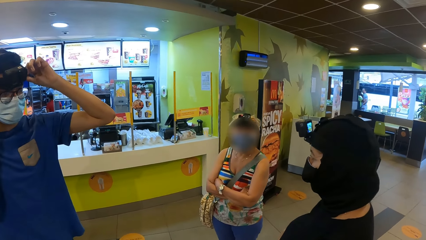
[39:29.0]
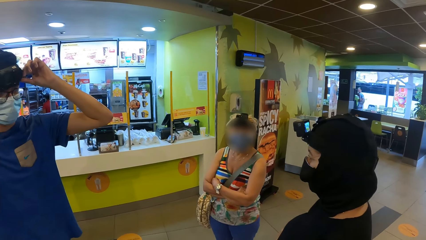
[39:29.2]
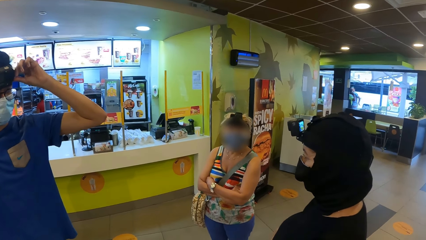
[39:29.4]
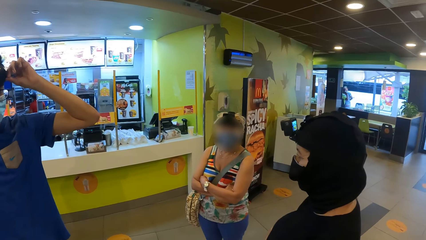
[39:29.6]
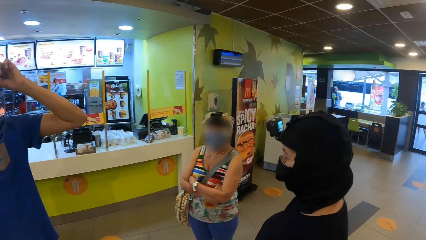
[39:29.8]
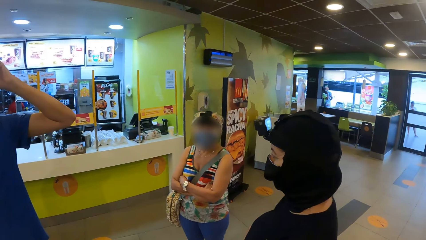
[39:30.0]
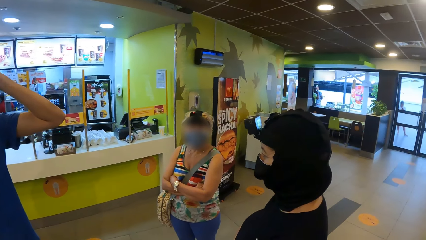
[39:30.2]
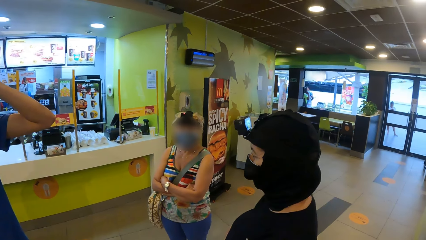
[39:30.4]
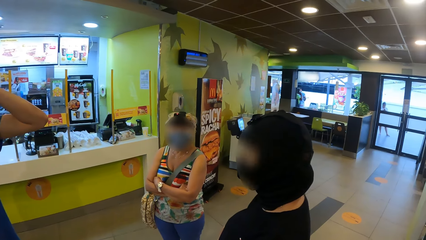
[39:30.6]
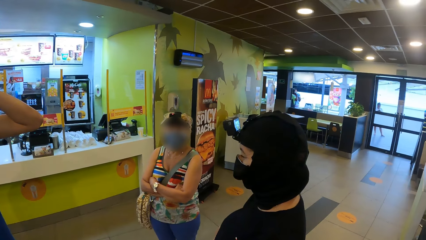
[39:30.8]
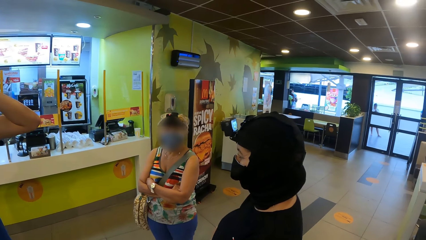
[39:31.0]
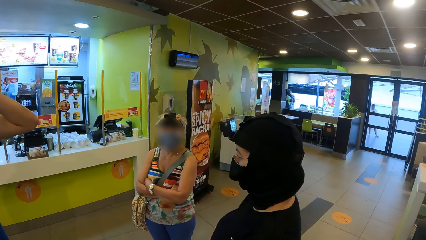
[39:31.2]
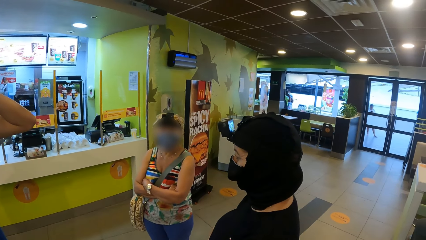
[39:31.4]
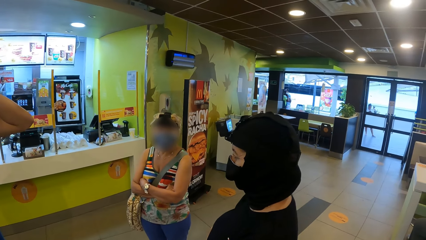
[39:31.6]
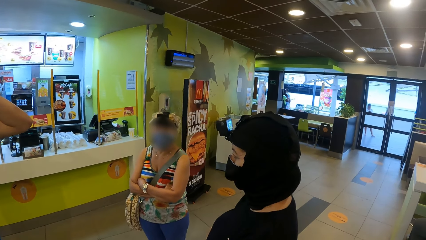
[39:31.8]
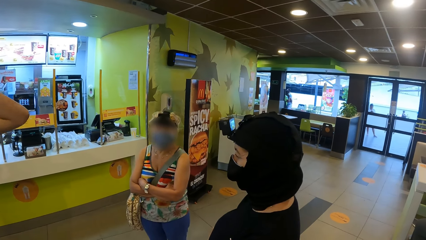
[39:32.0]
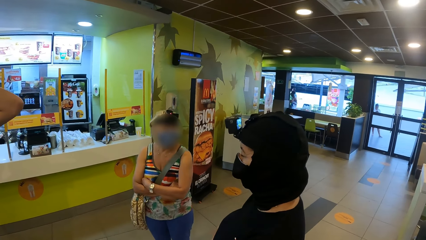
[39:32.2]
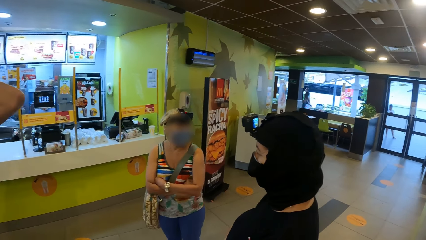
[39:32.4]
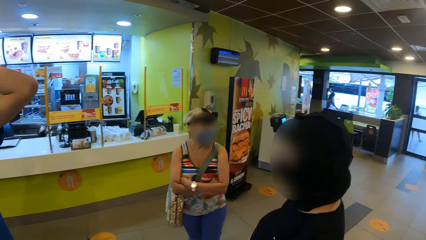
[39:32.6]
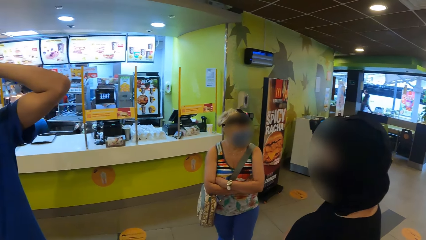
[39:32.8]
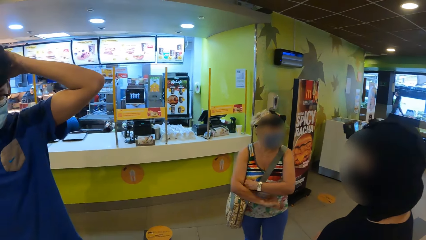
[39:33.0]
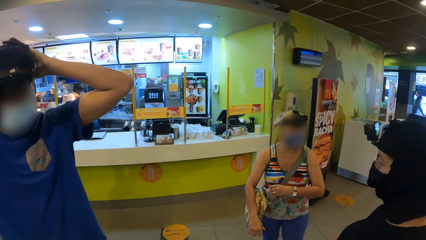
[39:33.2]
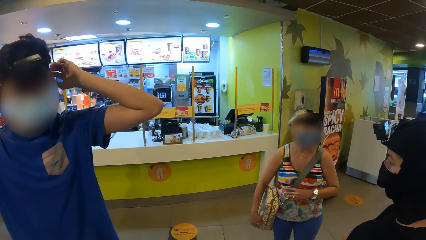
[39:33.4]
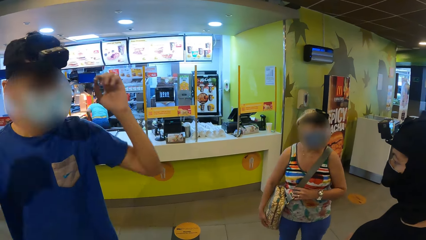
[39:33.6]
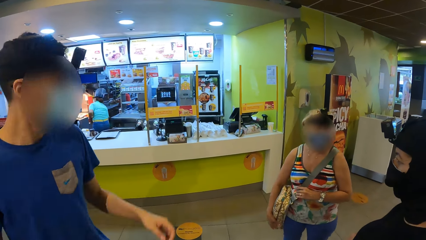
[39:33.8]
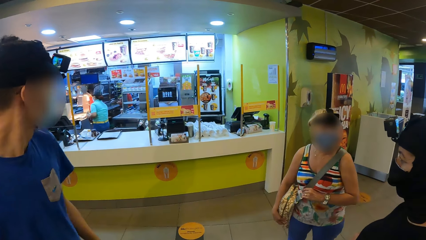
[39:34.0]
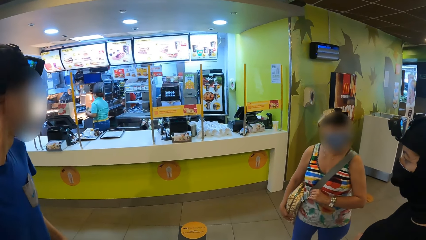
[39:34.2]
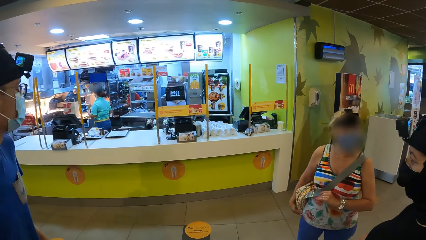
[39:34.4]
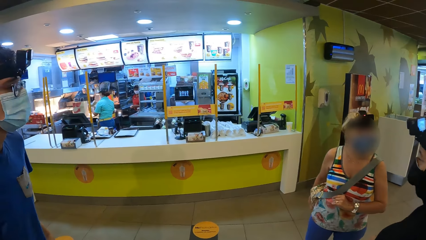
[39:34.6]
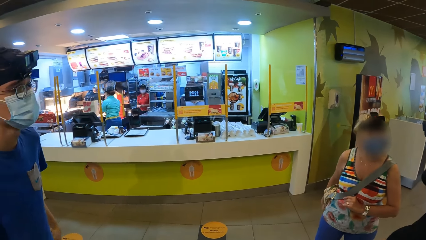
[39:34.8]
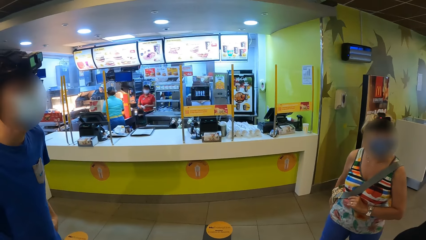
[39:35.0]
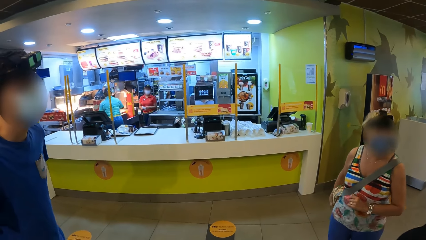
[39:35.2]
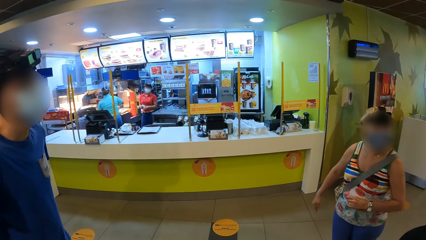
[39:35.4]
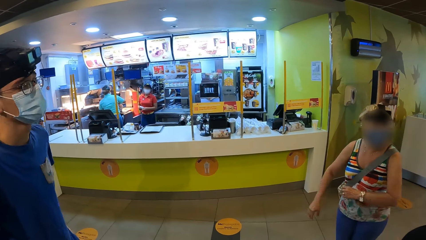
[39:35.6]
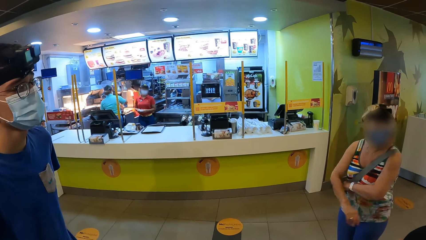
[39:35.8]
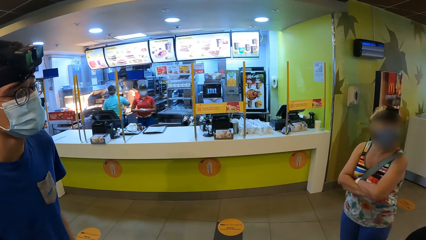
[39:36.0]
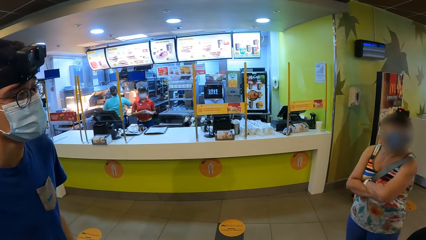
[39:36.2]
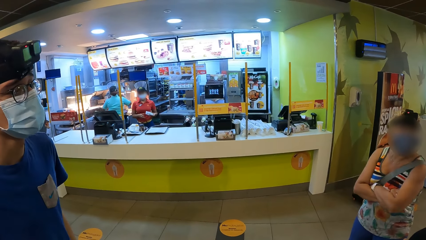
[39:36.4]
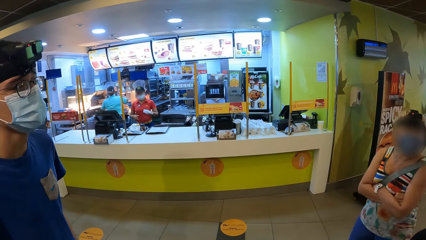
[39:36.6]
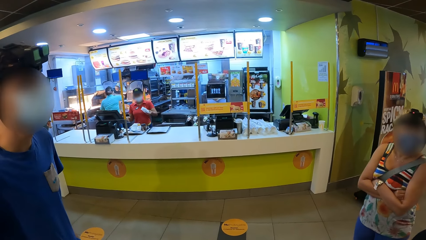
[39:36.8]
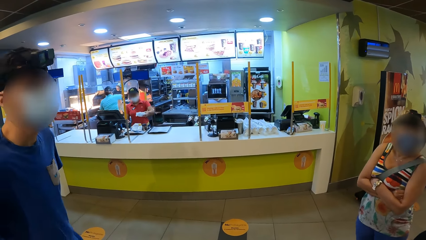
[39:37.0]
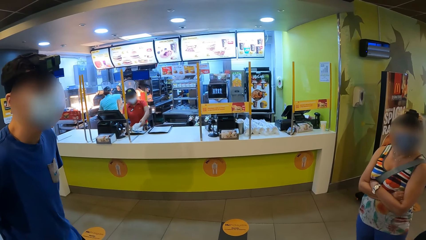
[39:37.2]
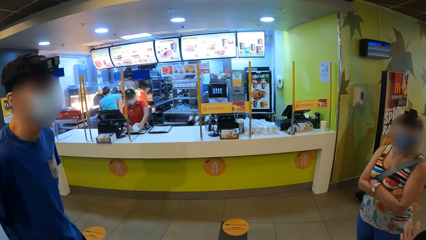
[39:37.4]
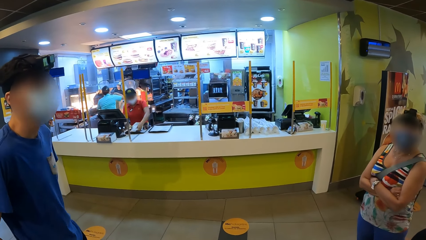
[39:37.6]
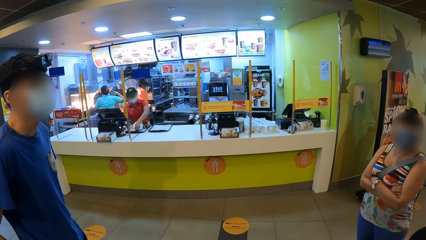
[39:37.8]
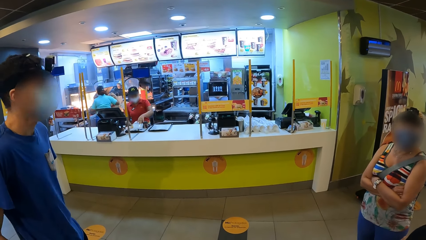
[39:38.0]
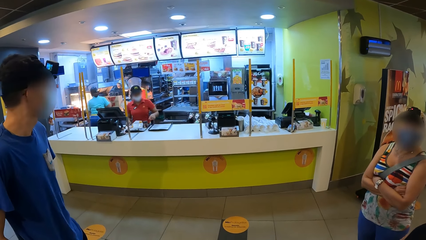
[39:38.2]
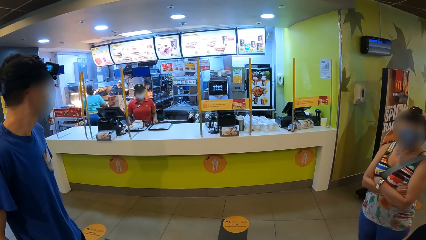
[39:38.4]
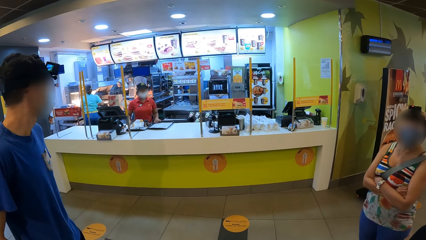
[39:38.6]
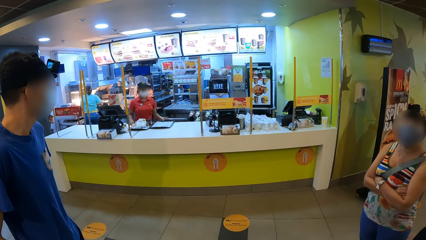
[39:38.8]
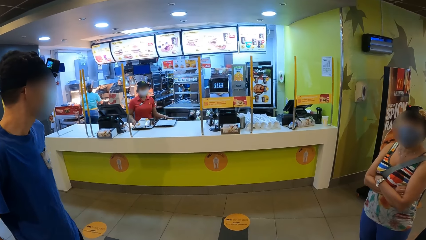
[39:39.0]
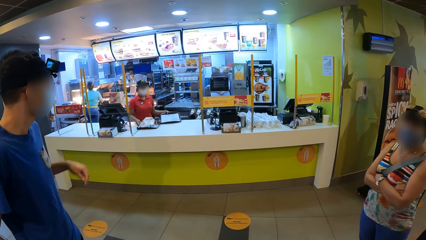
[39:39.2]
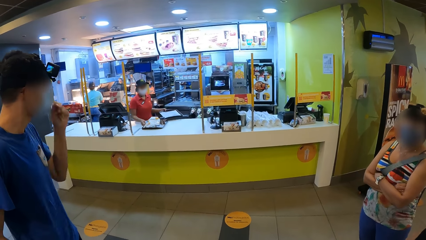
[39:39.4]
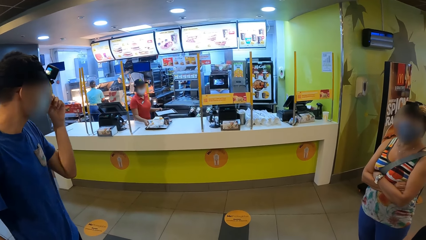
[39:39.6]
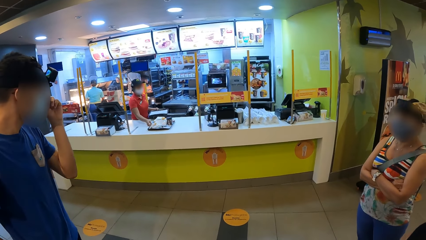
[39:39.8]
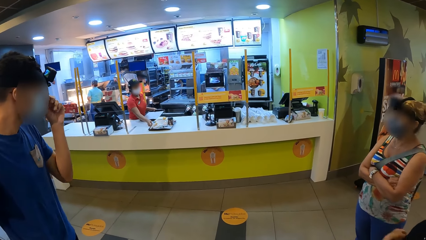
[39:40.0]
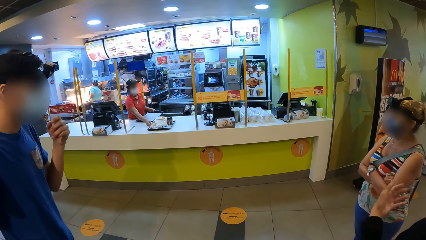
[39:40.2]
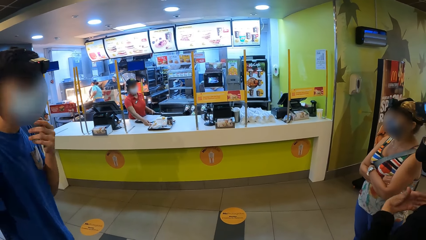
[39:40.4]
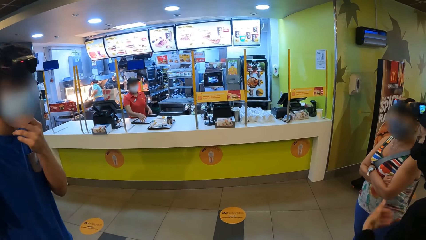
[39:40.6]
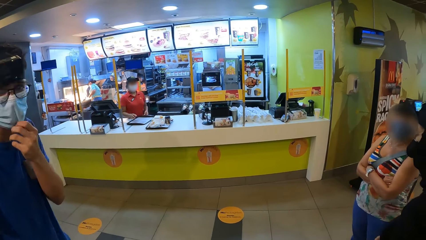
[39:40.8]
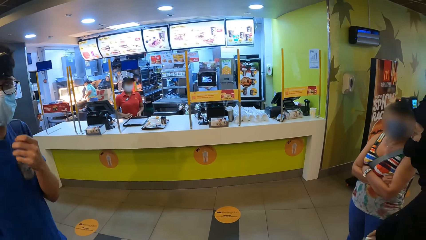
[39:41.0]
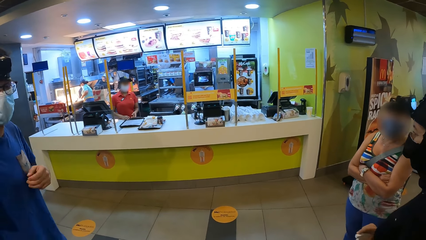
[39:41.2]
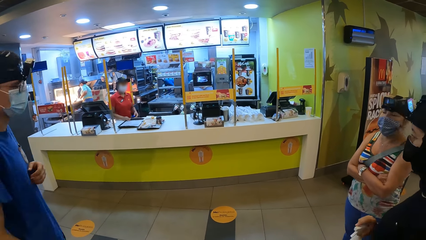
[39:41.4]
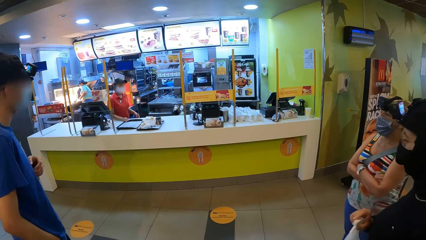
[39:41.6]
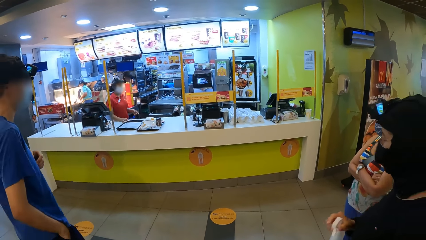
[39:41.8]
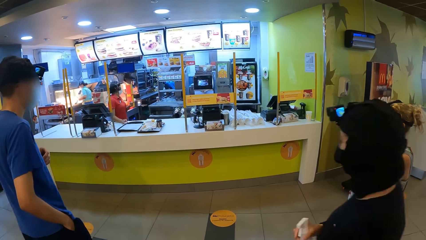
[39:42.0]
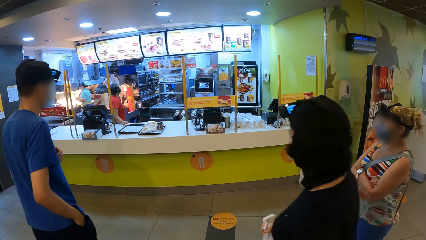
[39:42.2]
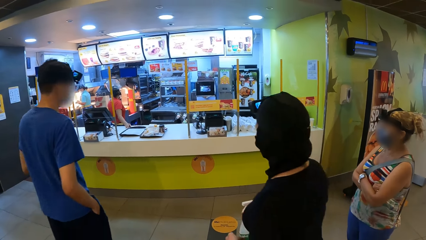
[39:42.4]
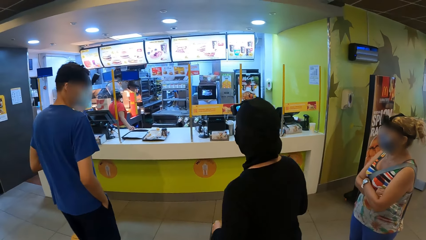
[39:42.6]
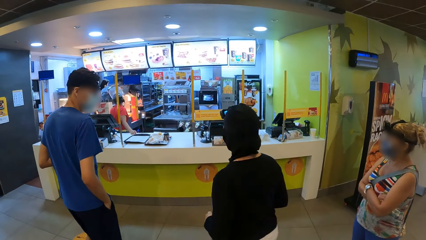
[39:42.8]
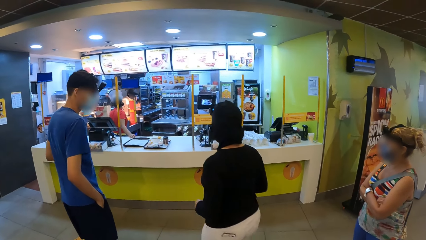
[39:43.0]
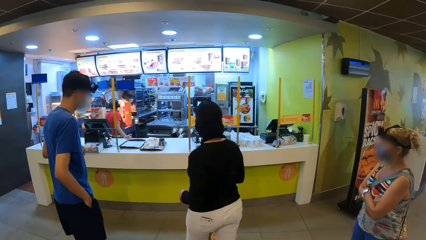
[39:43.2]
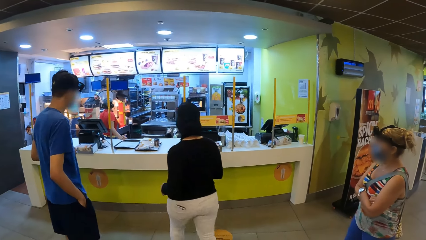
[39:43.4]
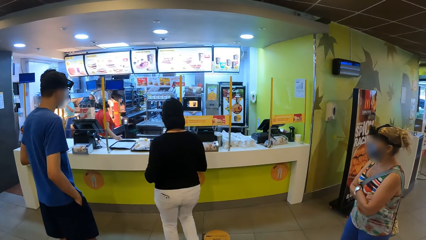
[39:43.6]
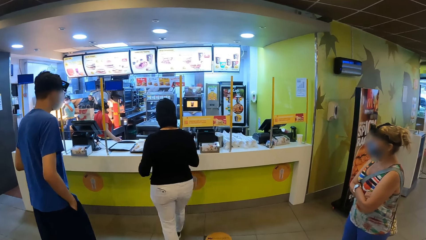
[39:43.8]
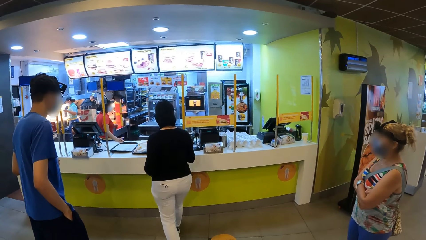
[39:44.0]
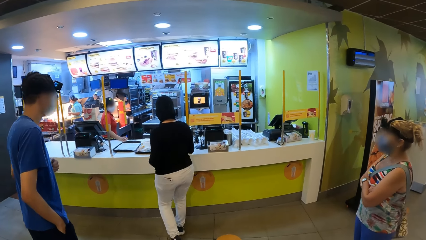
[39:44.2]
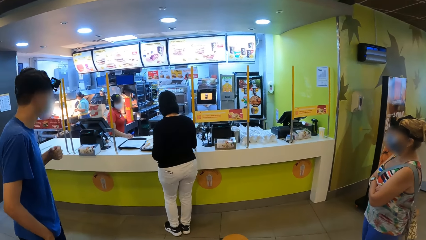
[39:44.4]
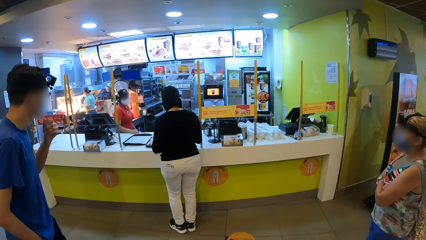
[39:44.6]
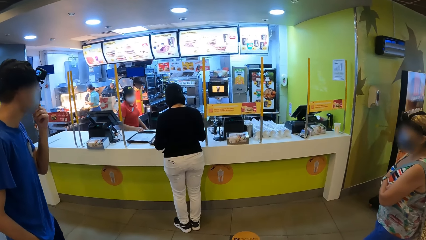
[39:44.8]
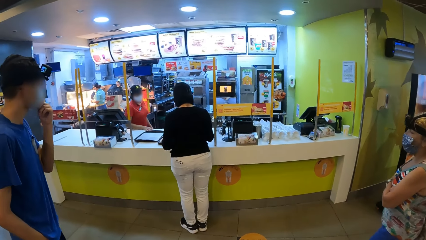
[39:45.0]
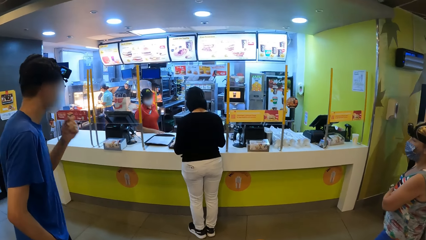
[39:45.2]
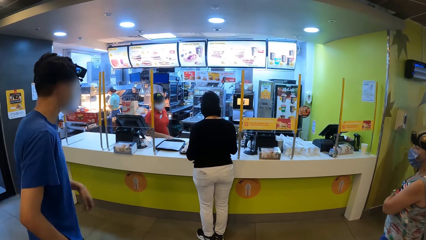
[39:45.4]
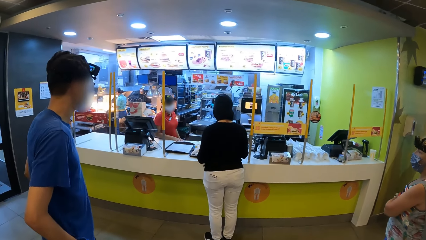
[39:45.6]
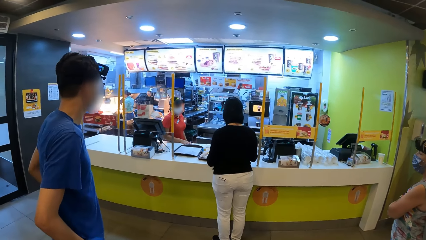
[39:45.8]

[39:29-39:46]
A man adjusts the camera. The camera wearer looks at the man. A woman turns a bag. The camera wearer looks at the ordering counter. The woman folds her hands. The man puts his hands in his pocket. The man touches his face. Another woman signs and walks to the ordering counter. The man walks. The second woman stands. The man touches his face.
